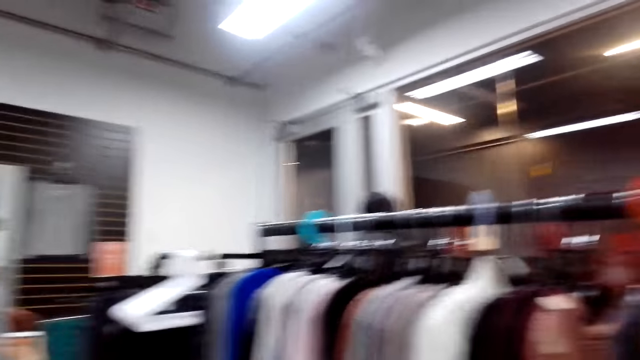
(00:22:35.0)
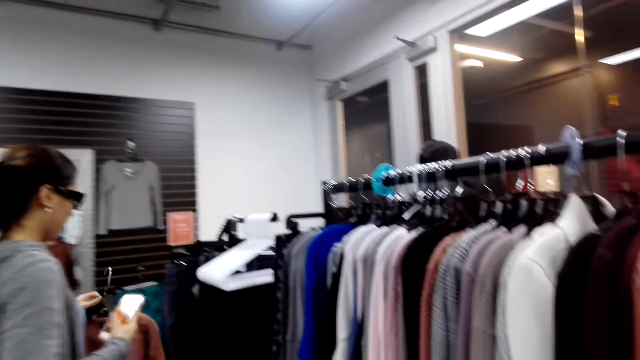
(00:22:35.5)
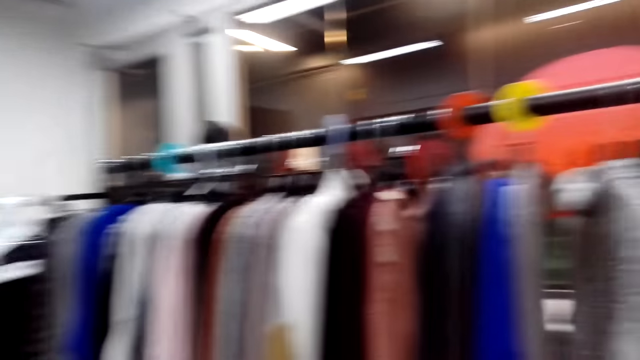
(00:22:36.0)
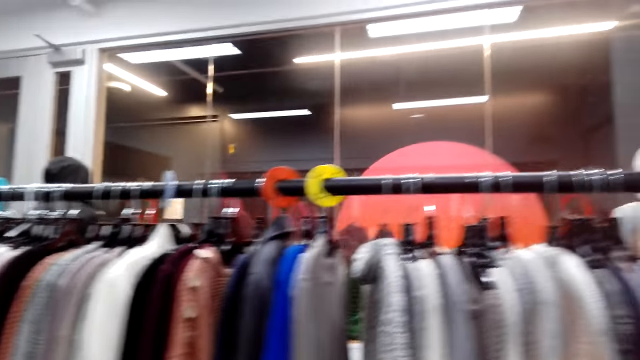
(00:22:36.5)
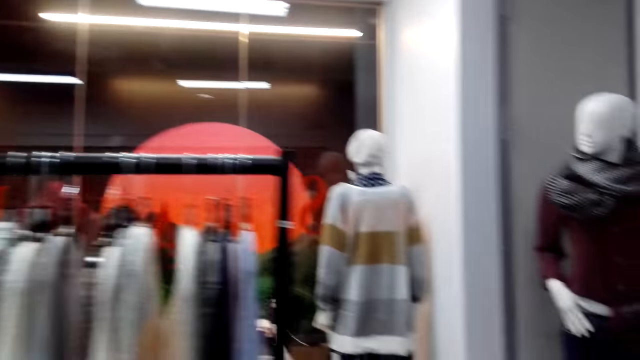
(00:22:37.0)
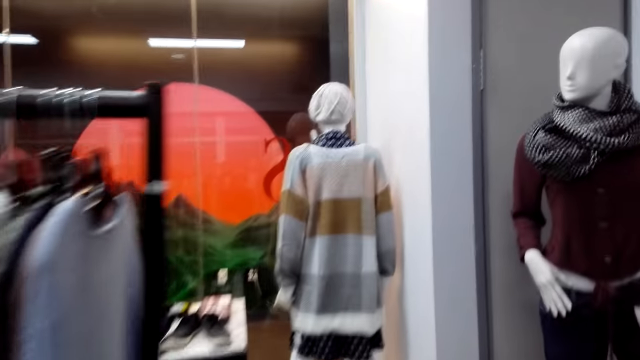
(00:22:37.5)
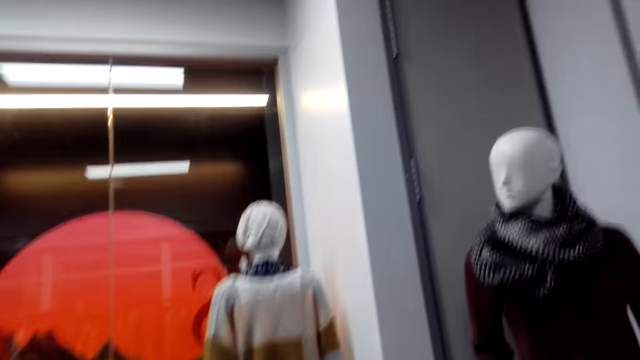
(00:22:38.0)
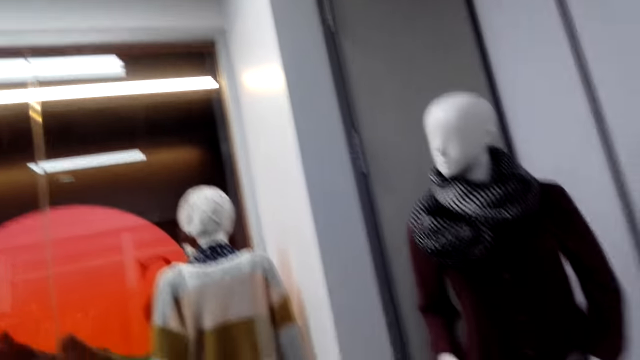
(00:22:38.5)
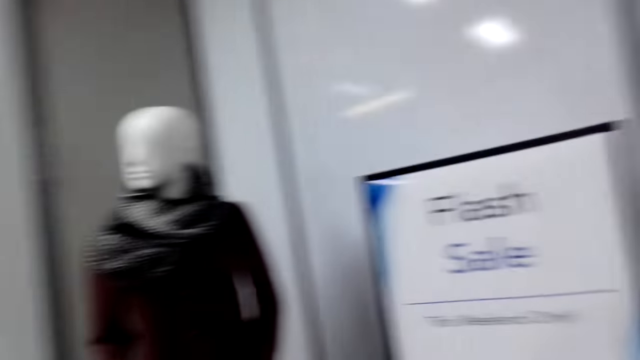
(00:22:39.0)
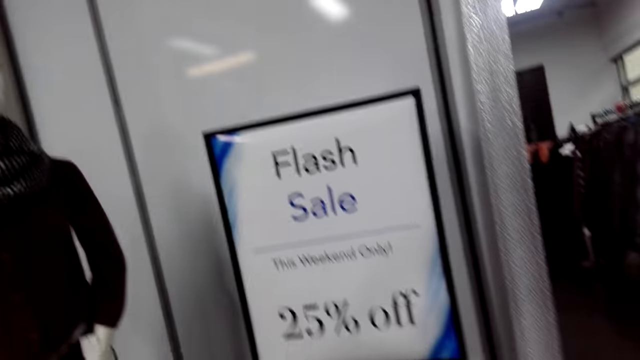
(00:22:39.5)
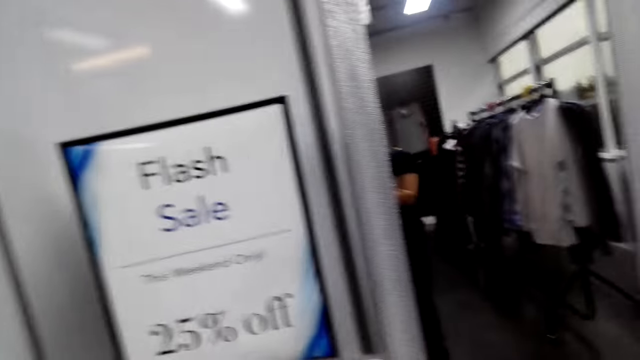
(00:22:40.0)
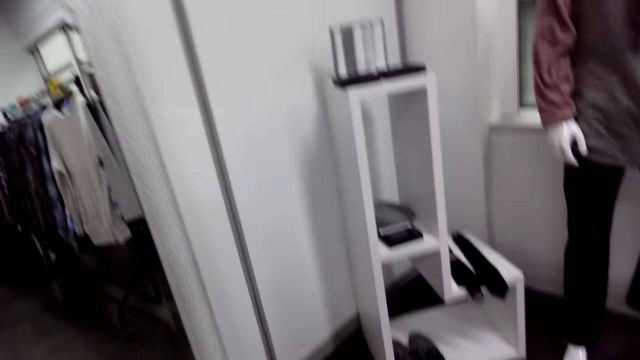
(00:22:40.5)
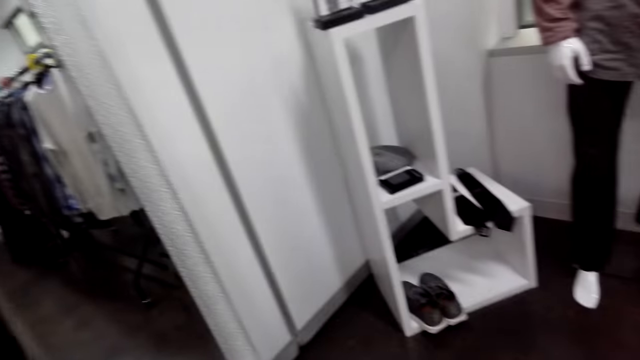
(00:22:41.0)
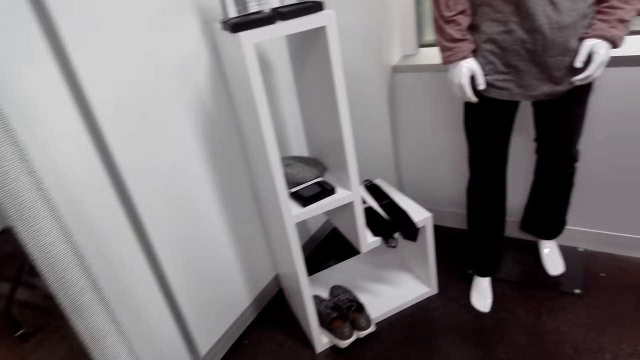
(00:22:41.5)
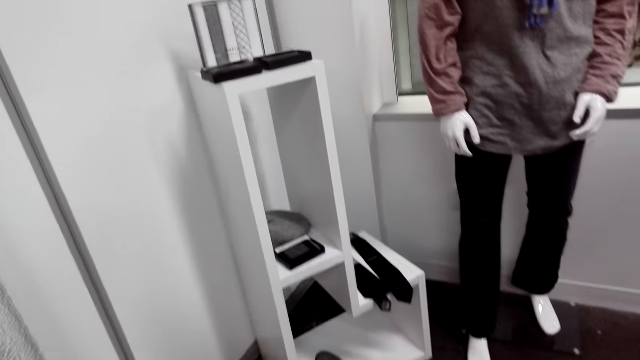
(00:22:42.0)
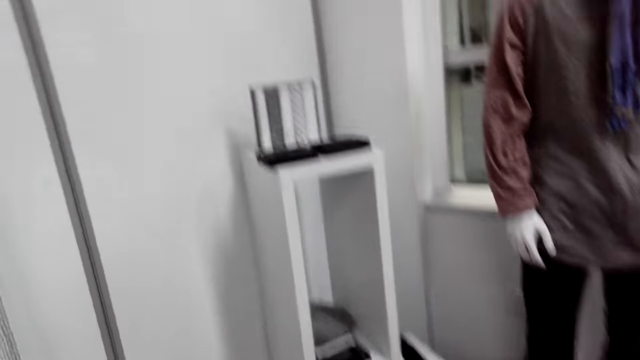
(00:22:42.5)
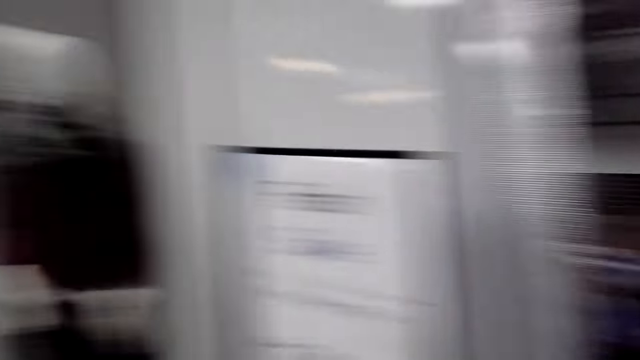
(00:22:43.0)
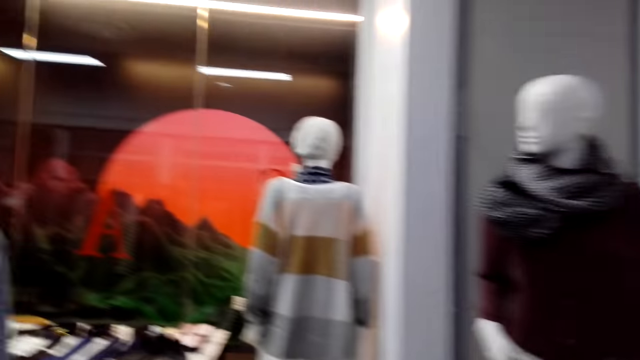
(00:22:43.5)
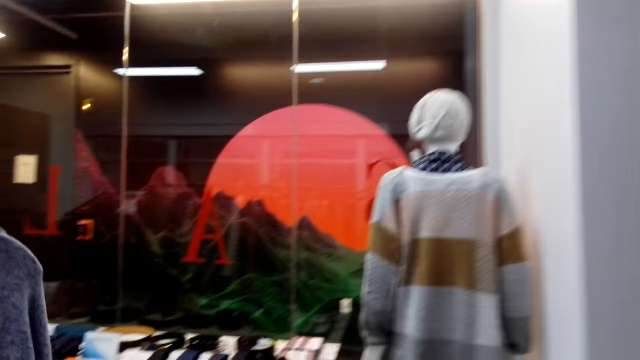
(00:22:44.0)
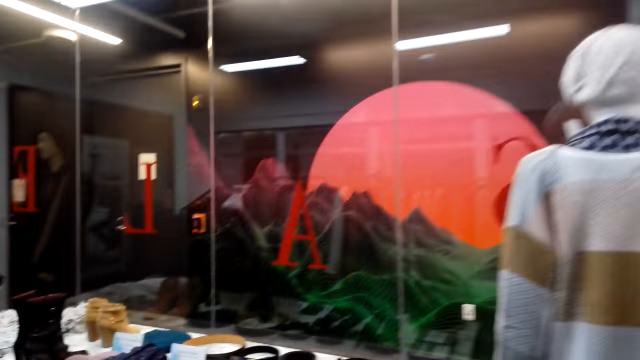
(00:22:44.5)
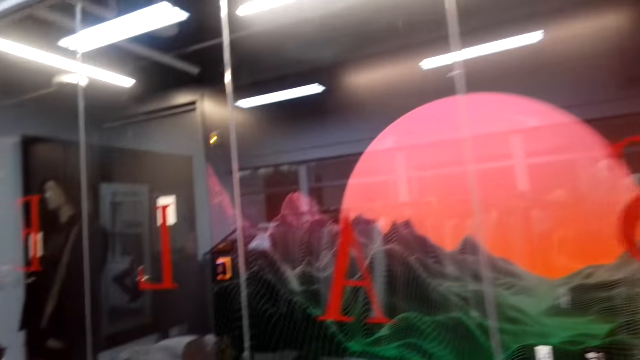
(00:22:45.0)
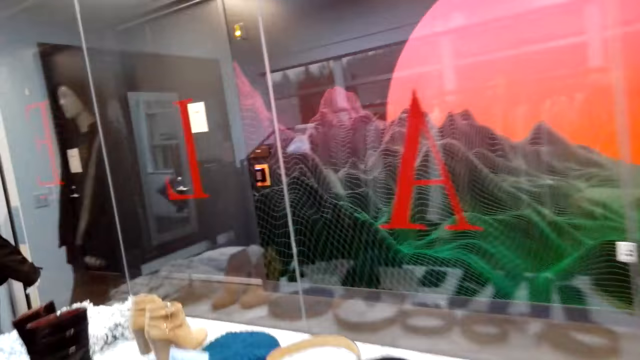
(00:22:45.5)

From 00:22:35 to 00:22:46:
A lady moves clothes. The camera wearer moves towards the display. Another lady turns around.

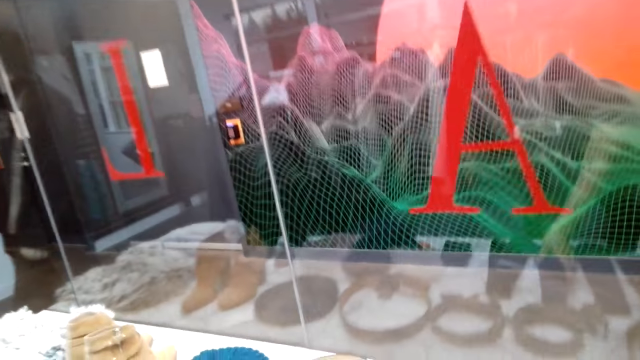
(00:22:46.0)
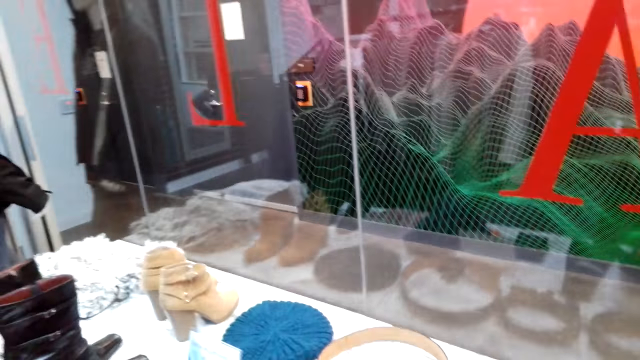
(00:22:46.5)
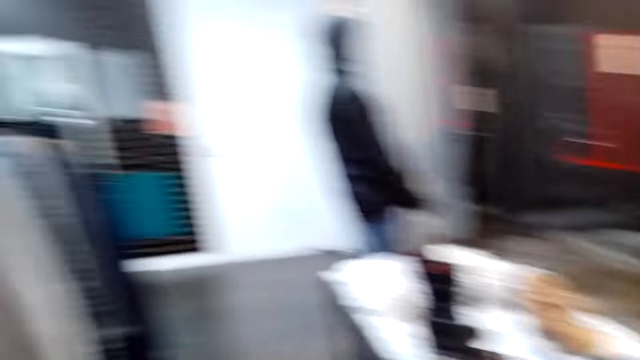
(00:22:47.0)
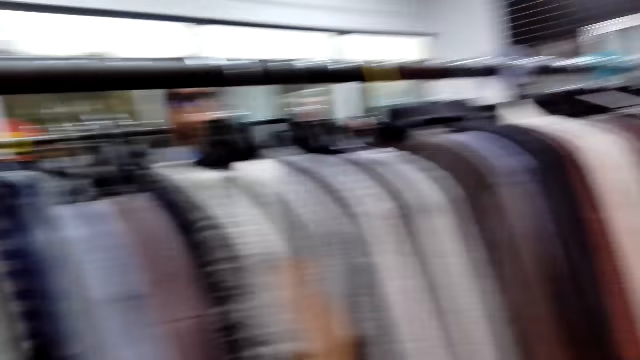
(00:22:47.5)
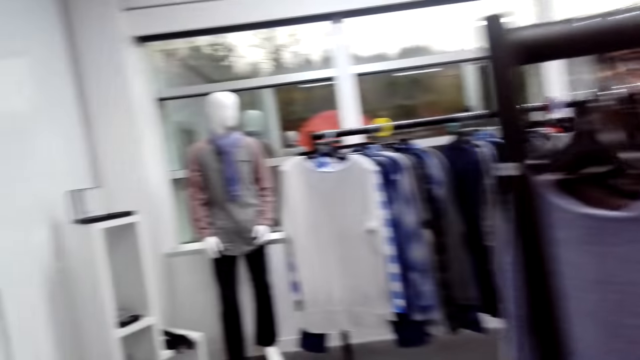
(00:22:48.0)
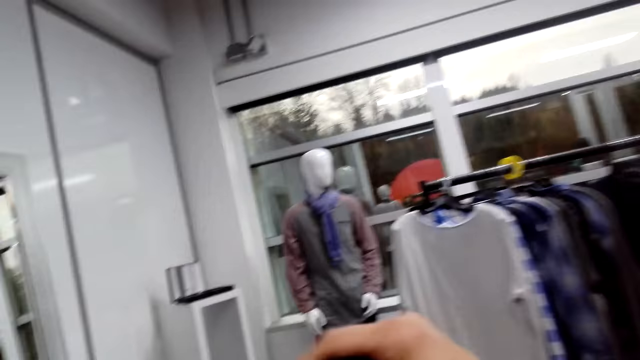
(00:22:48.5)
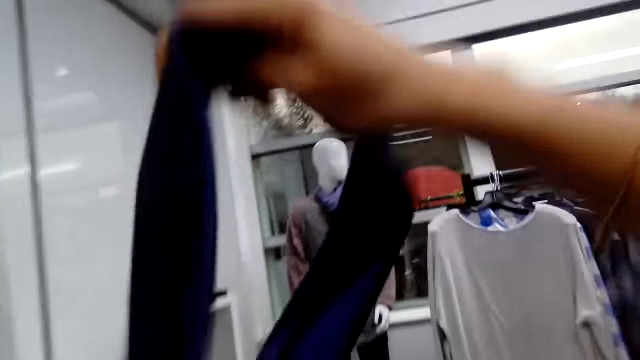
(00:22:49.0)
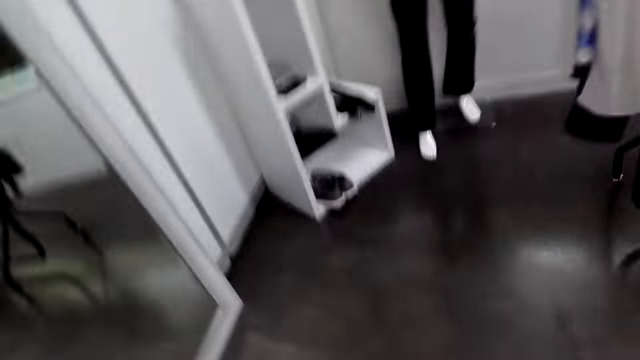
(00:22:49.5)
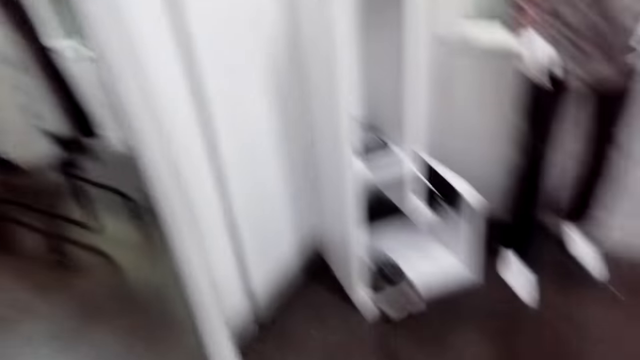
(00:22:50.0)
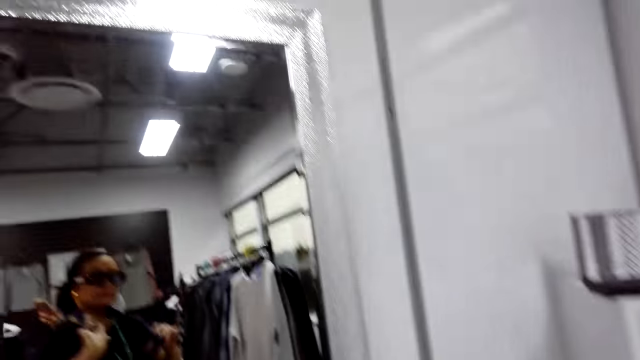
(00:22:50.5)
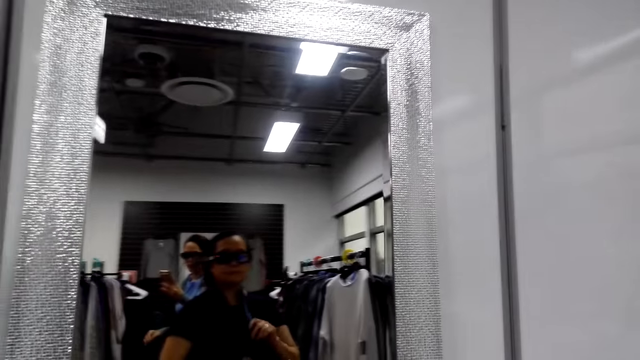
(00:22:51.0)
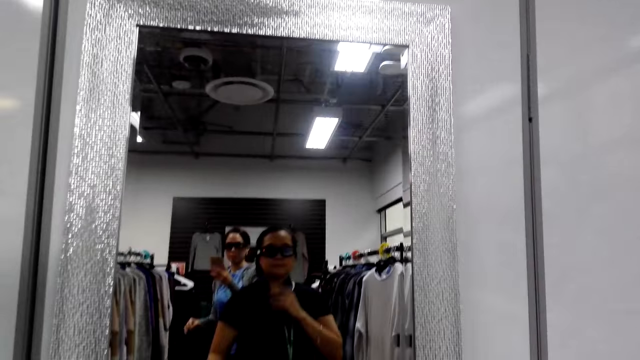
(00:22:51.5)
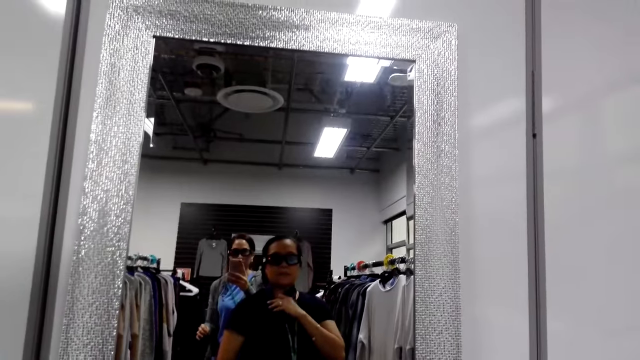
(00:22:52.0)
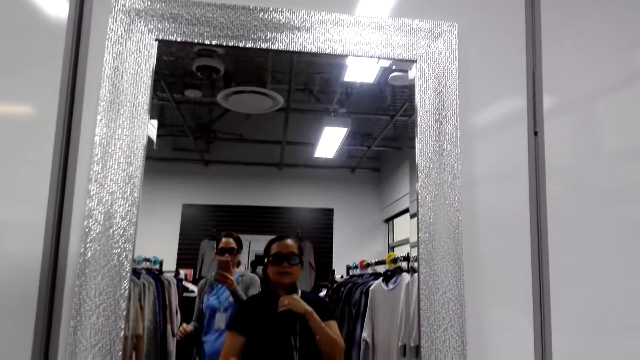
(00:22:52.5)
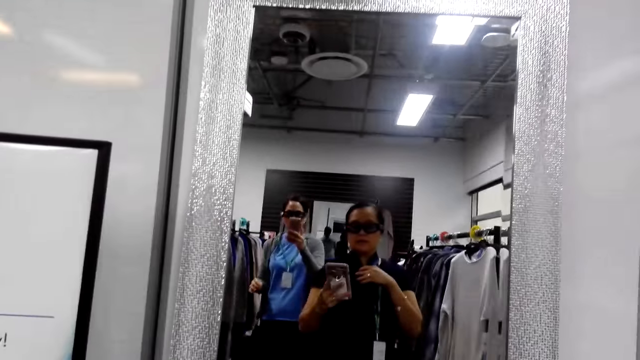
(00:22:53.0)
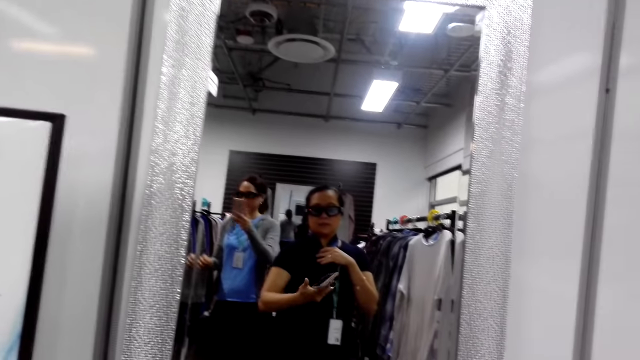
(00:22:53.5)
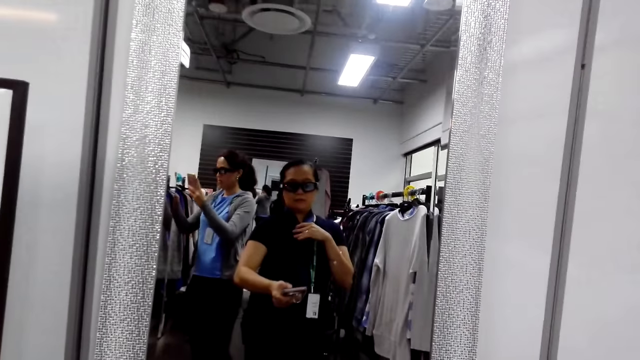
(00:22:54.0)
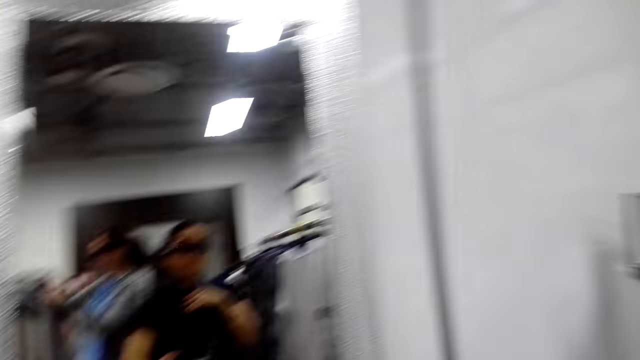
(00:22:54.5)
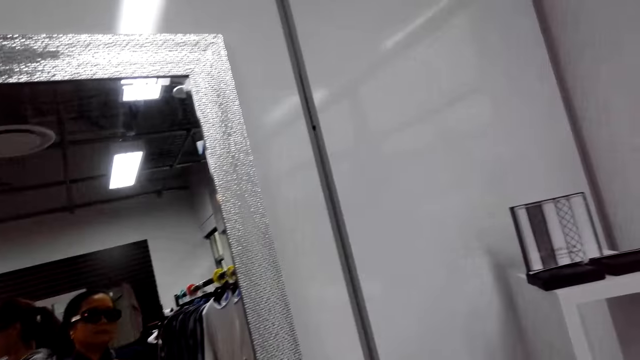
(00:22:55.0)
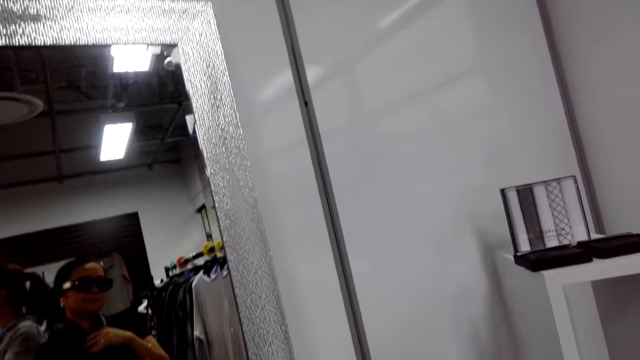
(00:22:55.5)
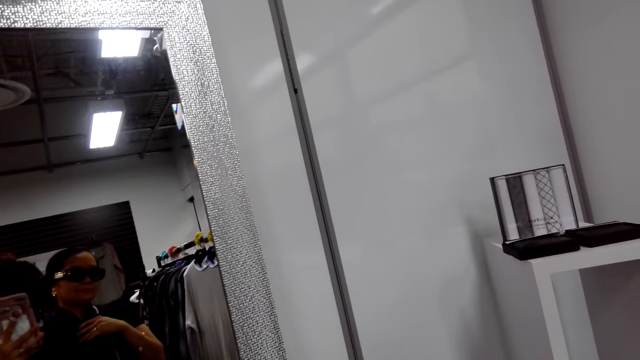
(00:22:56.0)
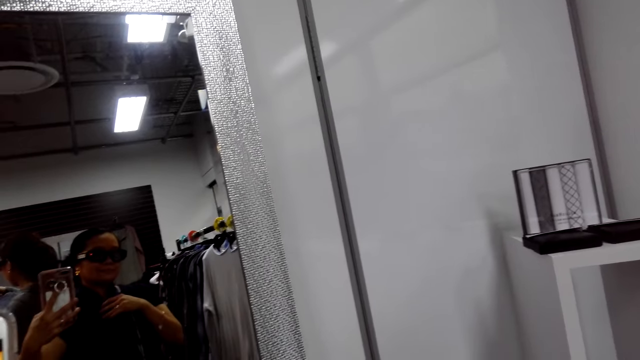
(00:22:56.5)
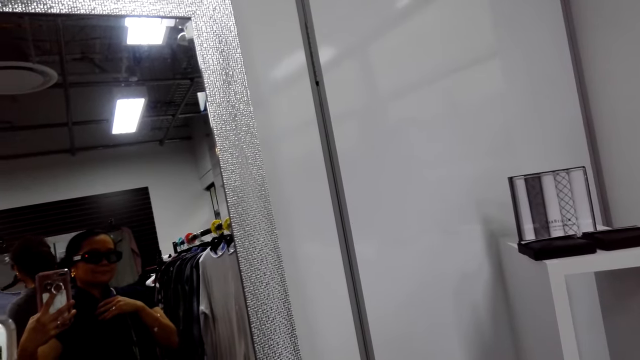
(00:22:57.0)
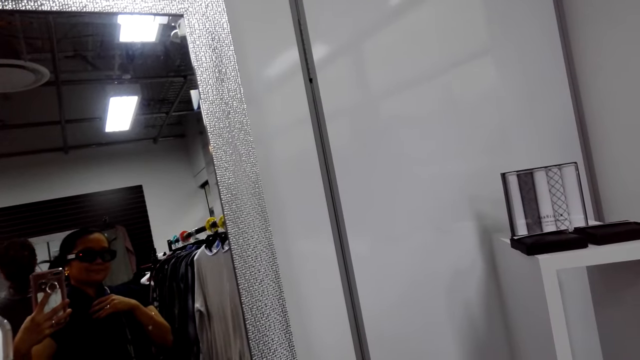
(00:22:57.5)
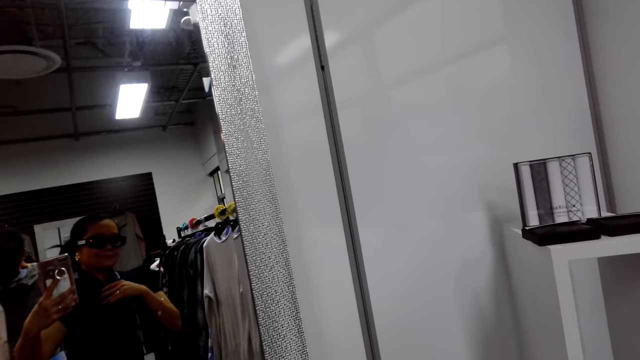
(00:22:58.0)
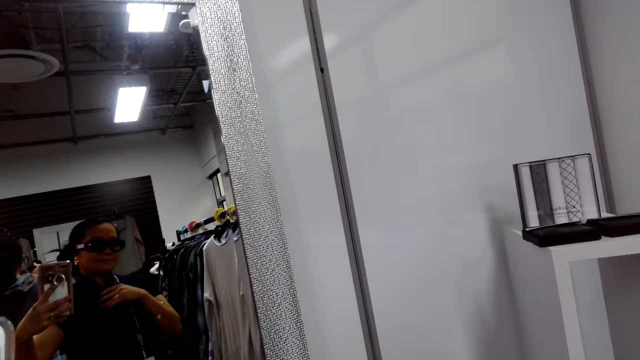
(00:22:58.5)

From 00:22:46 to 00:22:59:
The camera wearer picks up a tie. She raises a hand. She moves towards the mirror. She ties the tie round her neck. She adjusts the tie. She scrolls her phone. She takes a photo.
